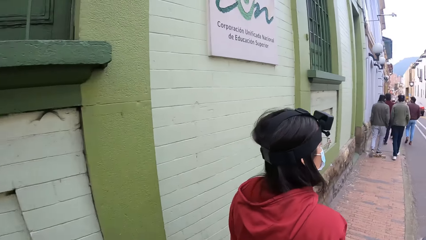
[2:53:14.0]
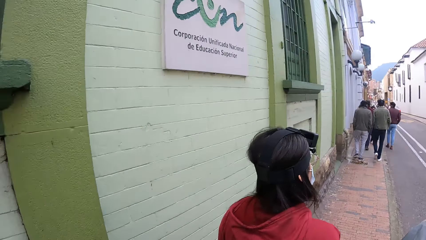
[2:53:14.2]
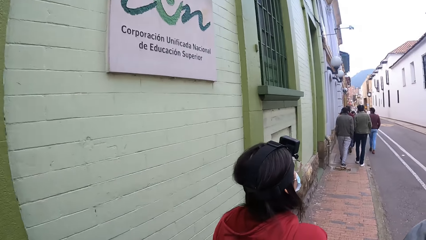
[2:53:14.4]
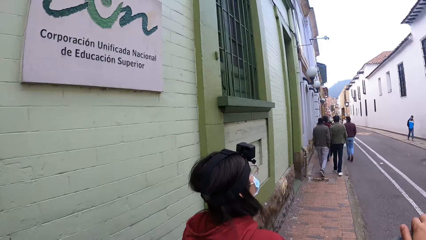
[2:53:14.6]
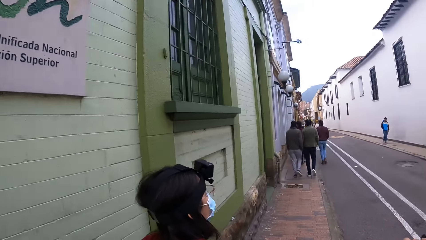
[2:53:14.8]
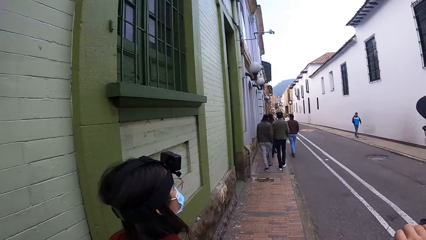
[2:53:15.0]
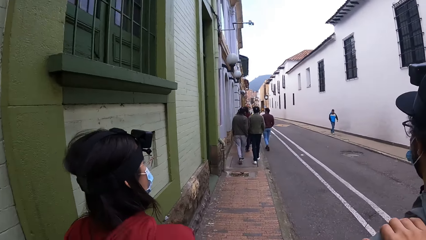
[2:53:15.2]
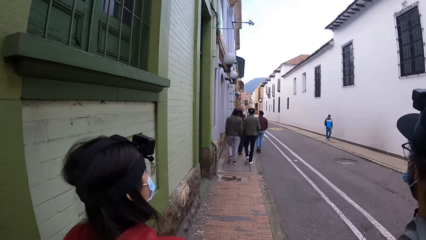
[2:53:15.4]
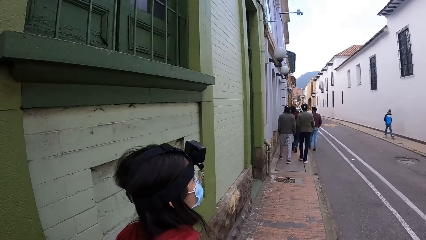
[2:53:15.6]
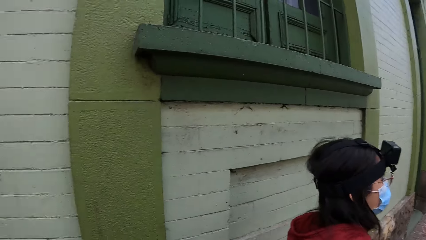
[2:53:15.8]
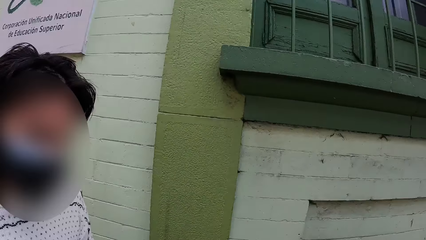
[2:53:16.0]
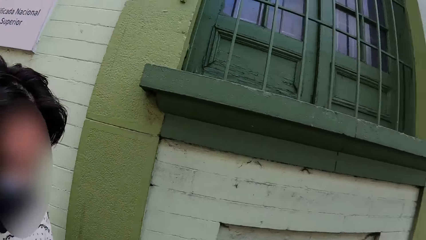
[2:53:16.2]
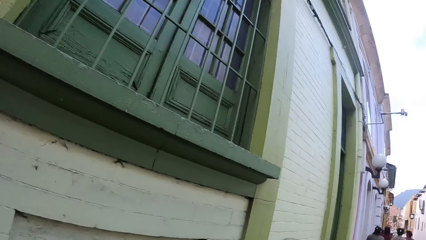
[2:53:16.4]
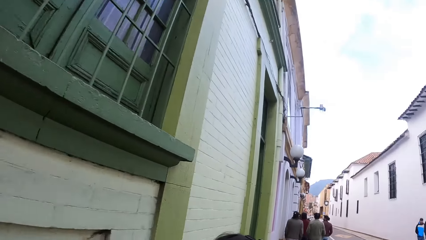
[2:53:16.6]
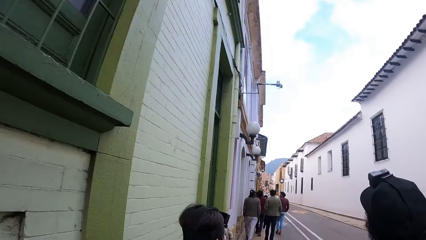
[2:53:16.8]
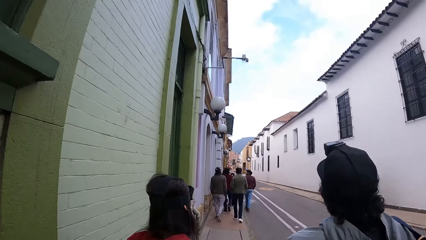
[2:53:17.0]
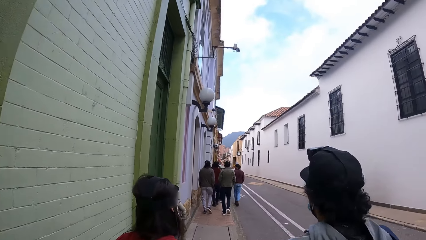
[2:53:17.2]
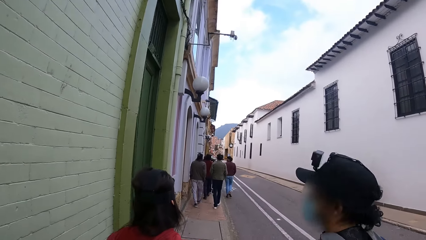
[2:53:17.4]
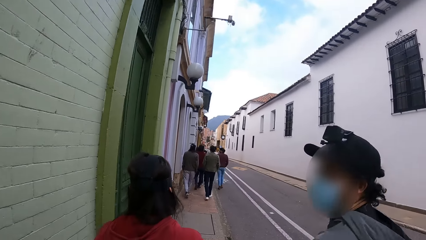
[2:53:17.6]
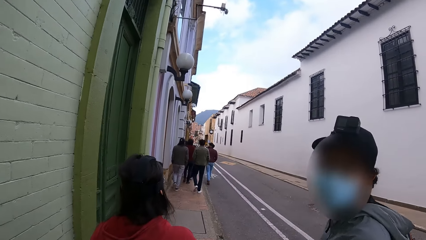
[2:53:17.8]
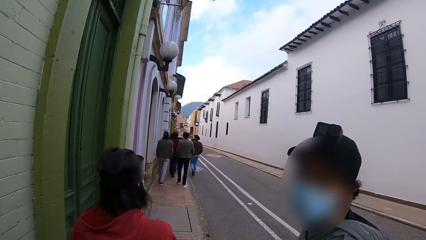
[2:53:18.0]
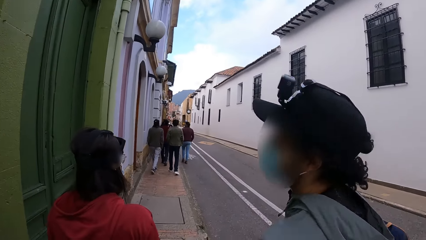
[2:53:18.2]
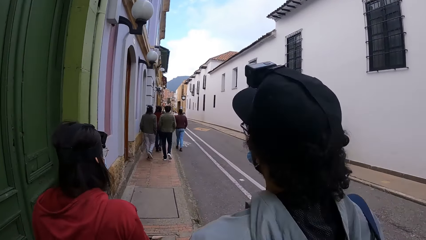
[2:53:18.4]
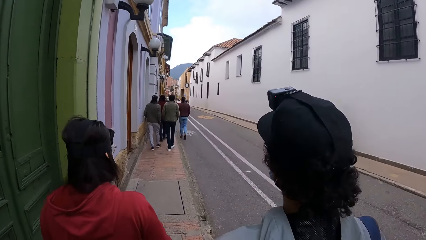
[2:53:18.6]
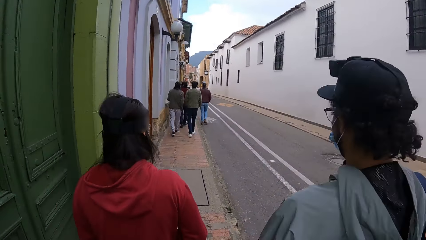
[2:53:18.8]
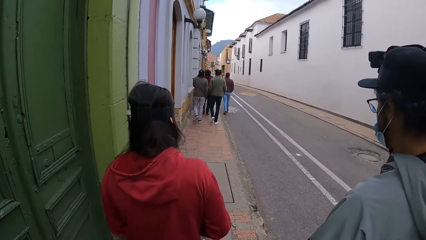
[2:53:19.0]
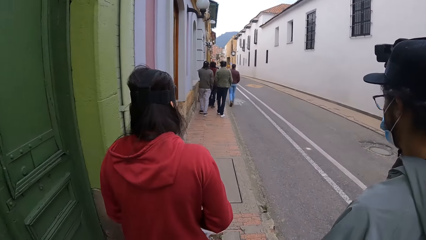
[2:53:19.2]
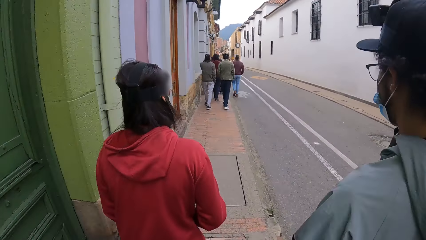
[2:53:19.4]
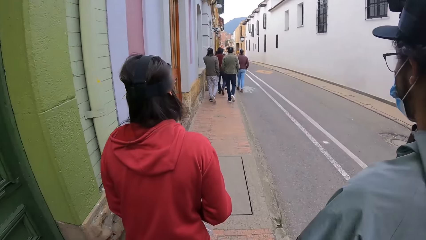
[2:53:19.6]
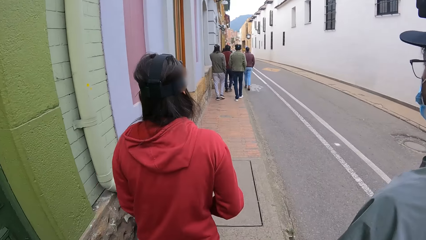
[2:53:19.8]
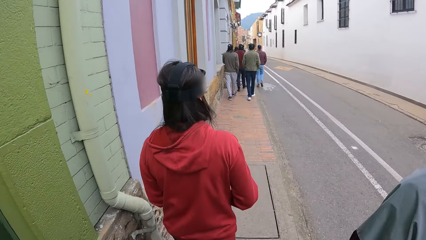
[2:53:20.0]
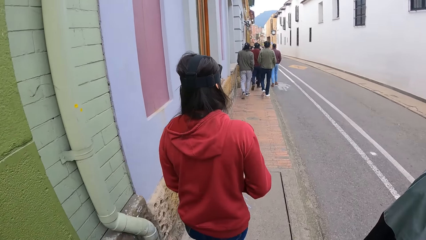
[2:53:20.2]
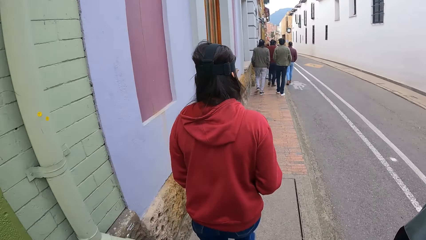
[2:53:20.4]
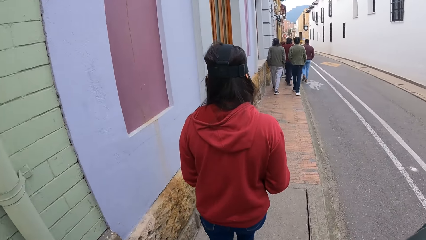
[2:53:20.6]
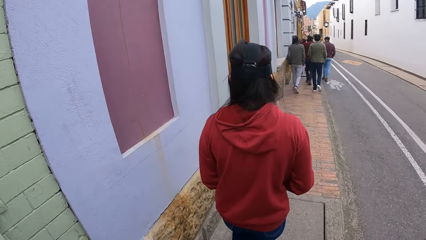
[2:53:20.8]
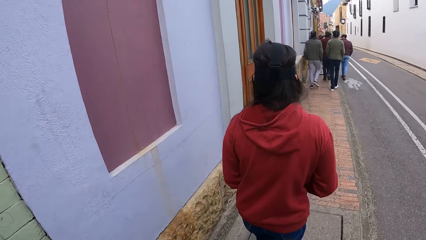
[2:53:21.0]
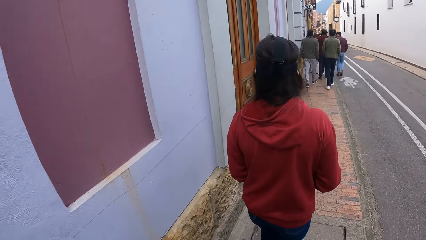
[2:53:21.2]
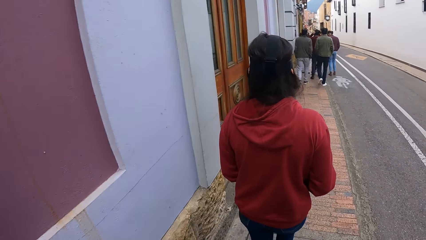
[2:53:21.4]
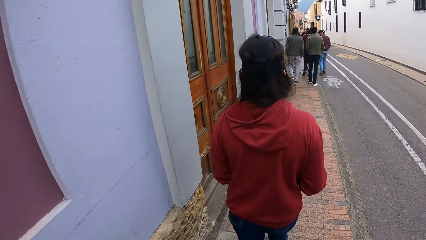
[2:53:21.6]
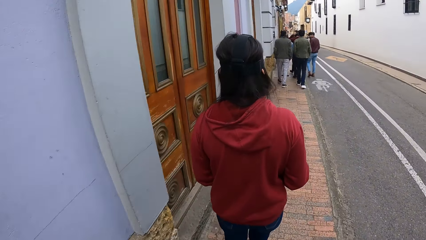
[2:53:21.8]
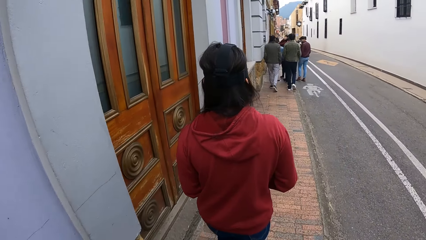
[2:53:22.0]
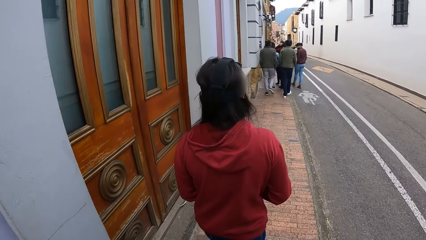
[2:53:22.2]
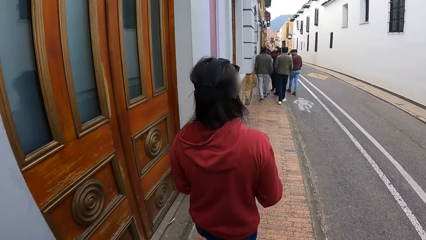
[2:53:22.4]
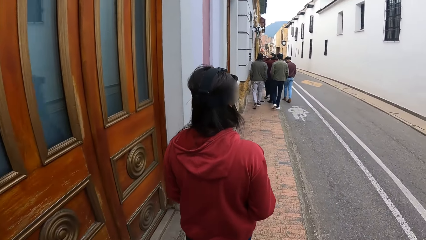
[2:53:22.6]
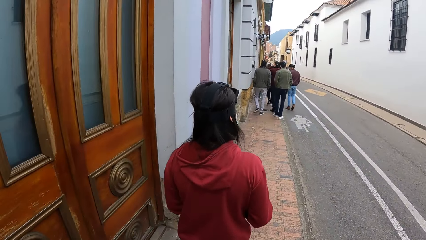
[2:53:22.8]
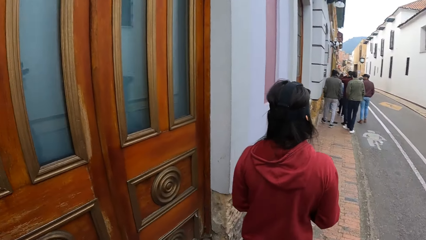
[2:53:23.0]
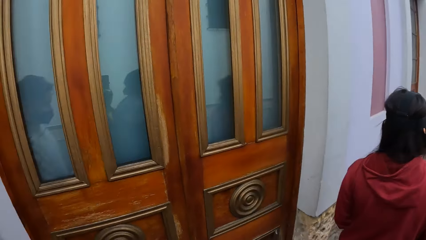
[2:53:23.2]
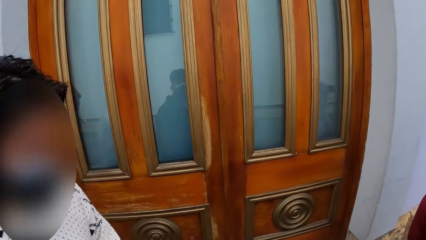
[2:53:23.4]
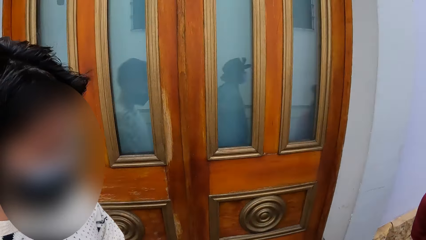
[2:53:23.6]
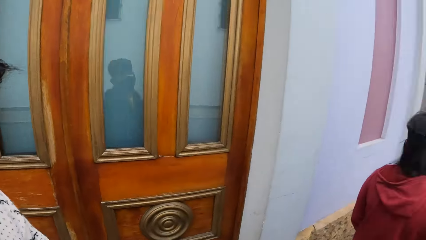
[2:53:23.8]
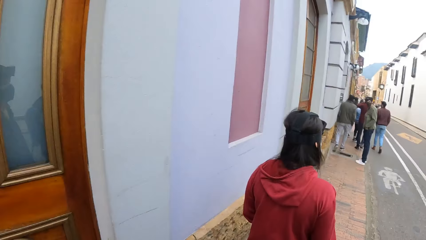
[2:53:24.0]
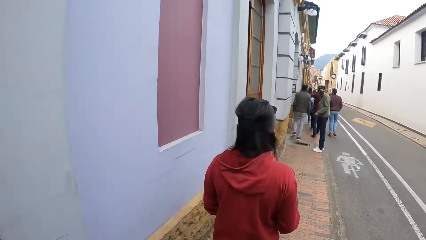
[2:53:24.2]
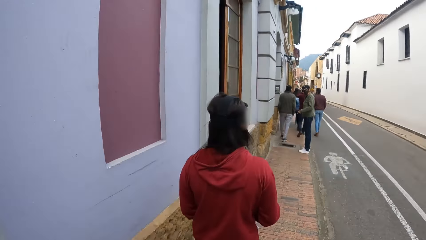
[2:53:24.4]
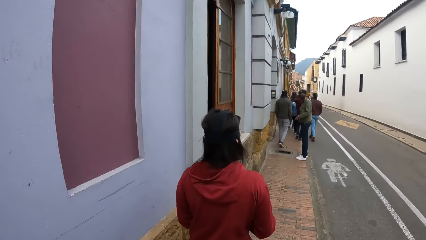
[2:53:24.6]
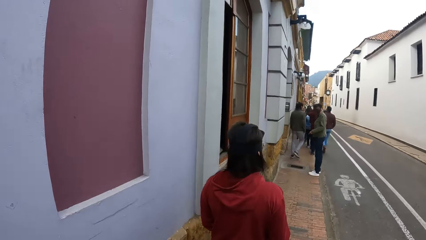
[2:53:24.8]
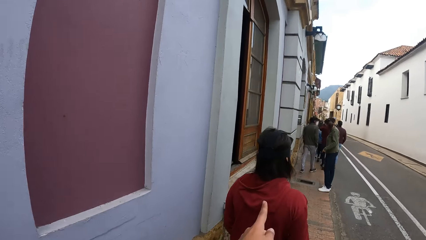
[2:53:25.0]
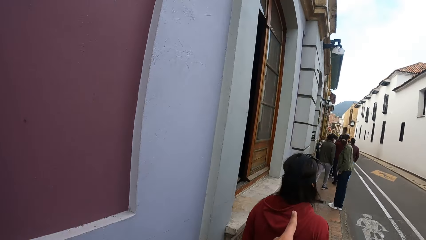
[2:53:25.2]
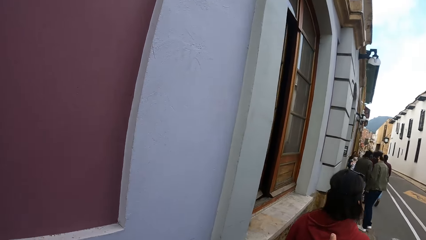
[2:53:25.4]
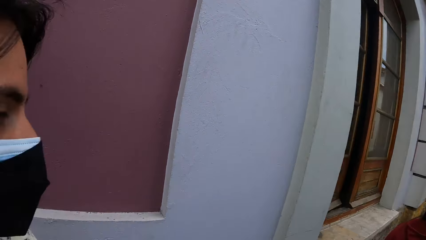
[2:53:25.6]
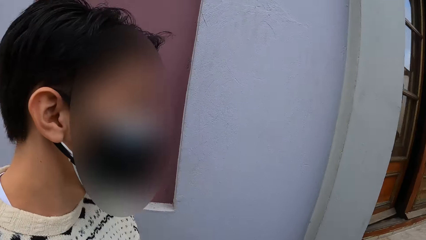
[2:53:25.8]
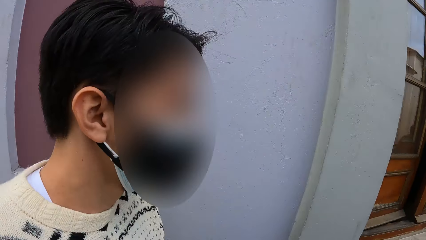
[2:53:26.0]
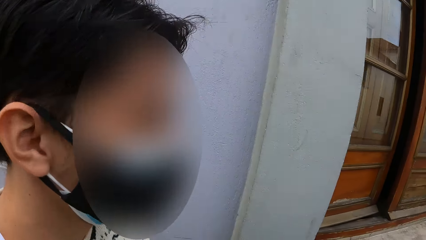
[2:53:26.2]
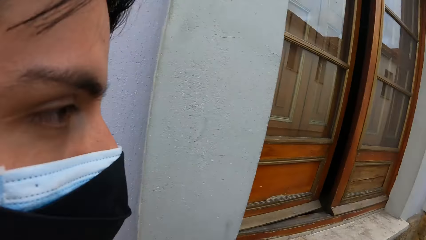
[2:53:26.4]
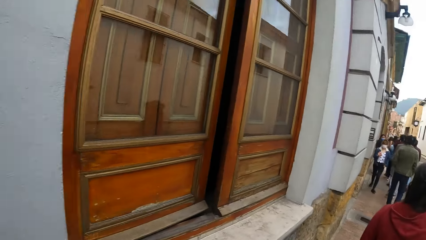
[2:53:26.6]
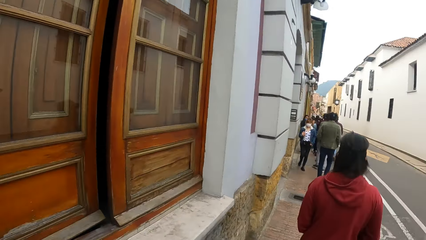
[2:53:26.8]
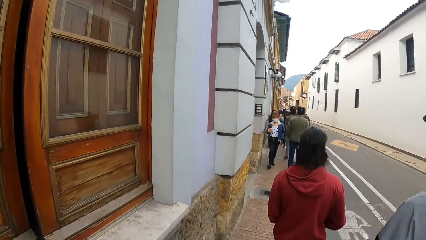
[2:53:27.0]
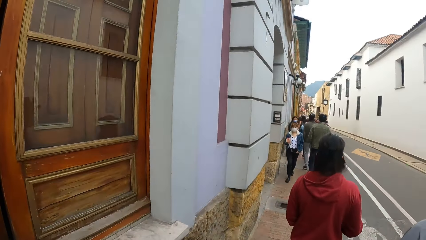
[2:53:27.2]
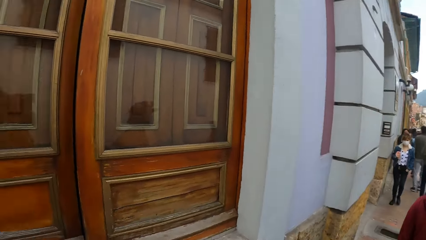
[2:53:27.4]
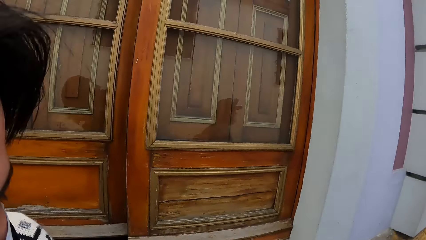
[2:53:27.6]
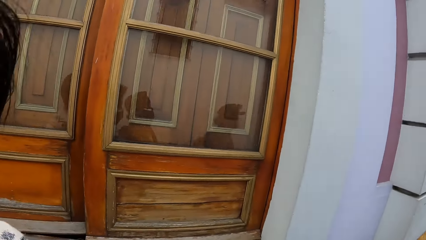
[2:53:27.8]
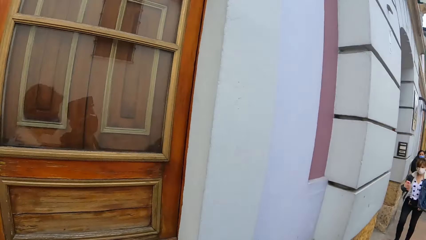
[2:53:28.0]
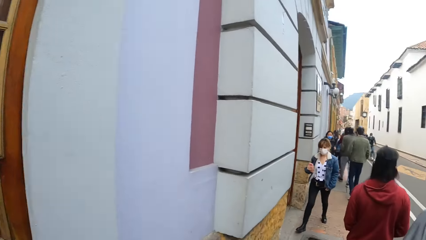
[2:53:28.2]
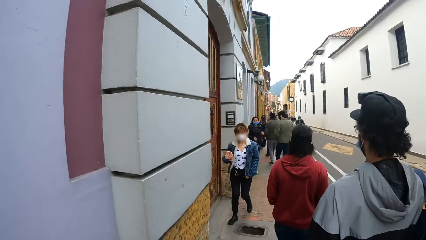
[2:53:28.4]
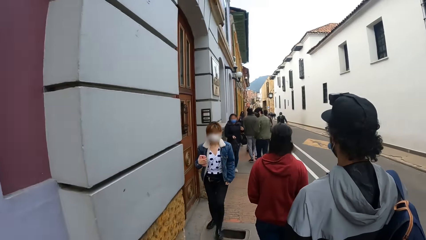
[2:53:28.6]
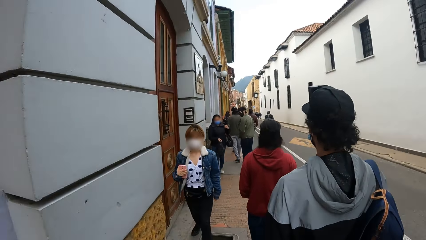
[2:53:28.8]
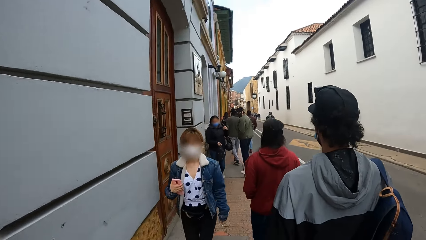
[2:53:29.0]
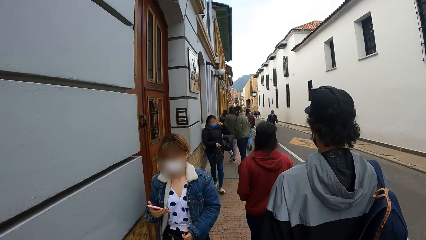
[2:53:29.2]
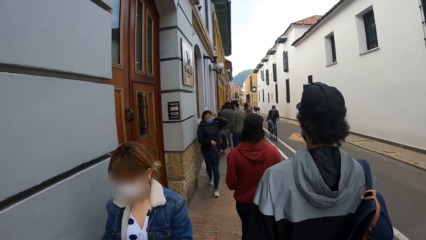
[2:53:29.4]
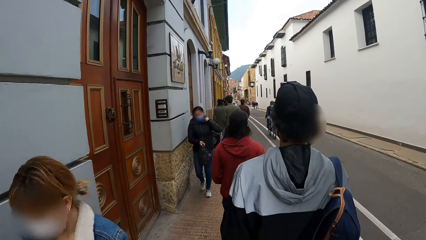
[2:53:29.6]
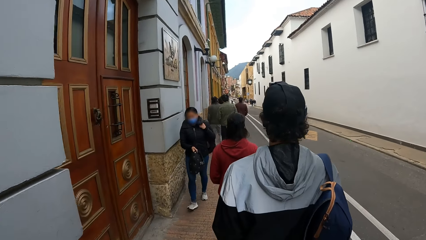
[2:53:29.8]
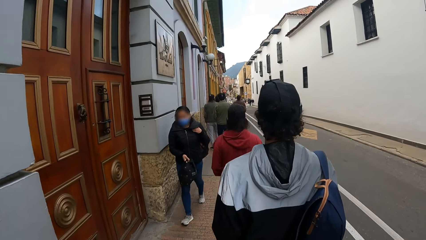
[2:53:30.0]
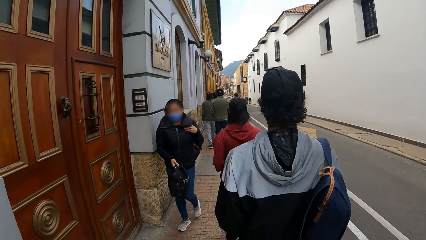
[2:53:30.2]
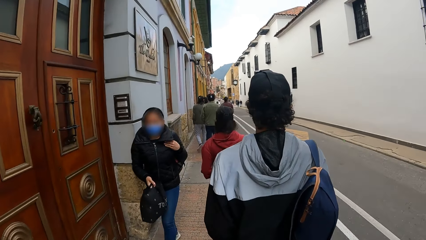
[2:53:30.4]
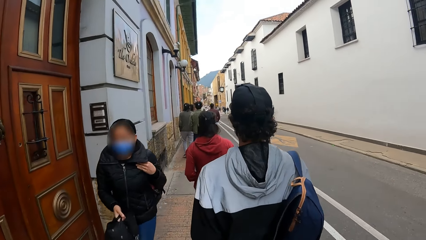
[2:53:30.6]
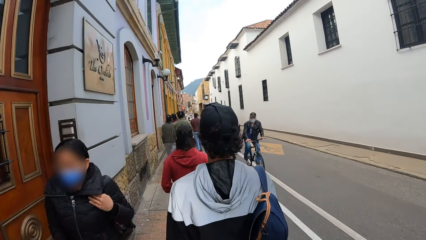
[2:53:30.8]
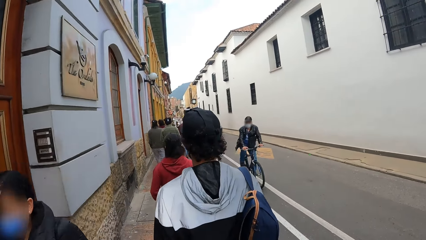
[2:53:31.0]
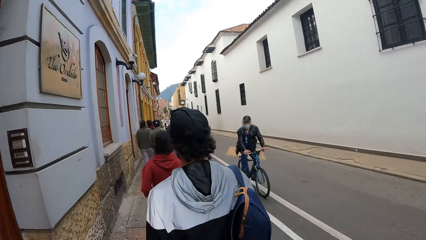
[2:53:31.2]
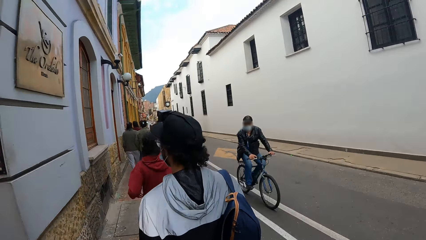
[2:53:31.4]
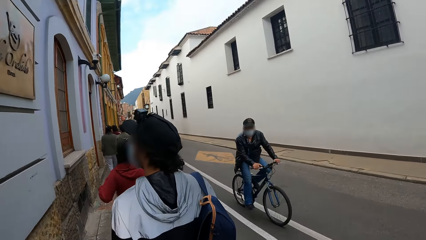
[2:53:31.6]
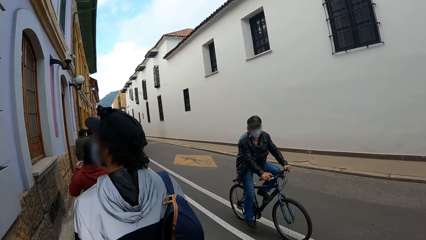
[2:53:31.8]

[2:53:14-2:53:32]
The camera wearer interacts with a man along the street. They point towards a person. A group of people walk past the camera wearer and the group of people.
